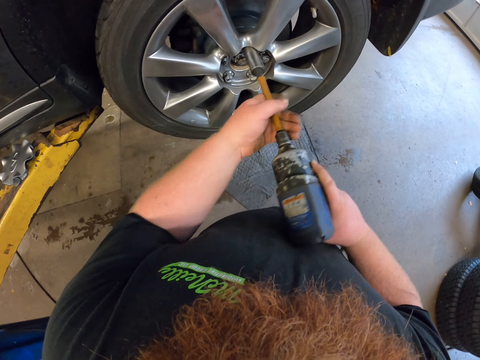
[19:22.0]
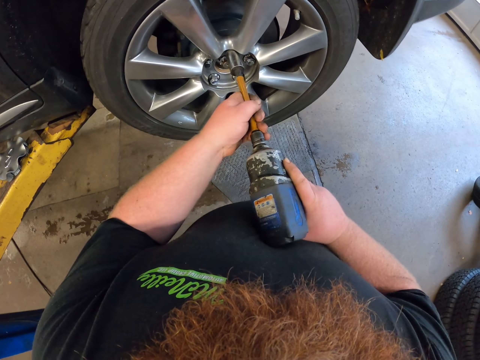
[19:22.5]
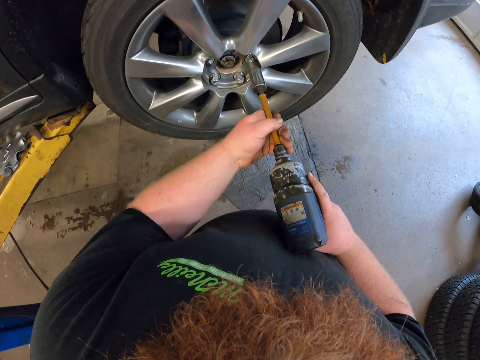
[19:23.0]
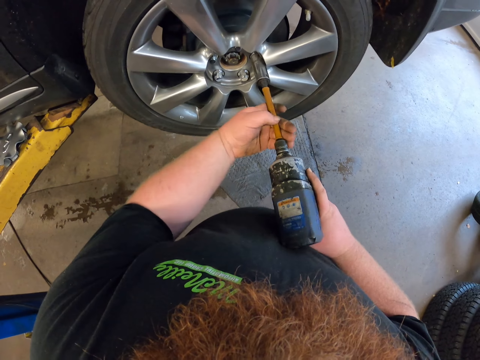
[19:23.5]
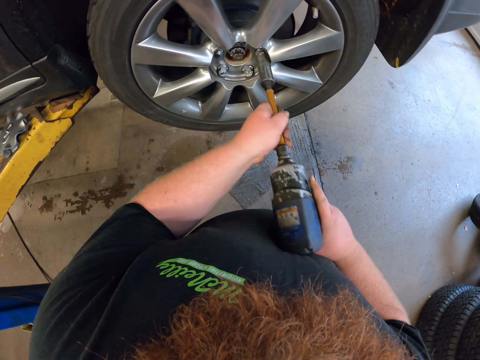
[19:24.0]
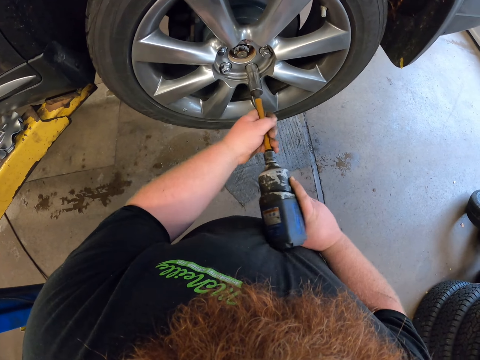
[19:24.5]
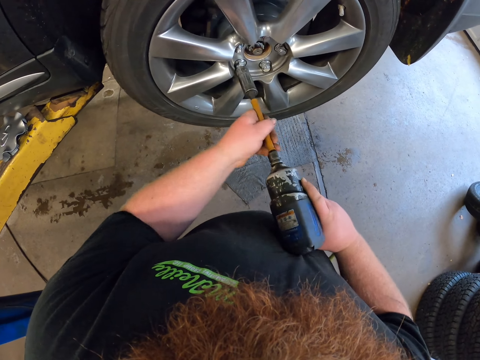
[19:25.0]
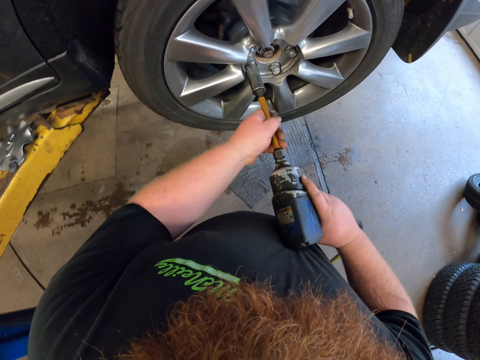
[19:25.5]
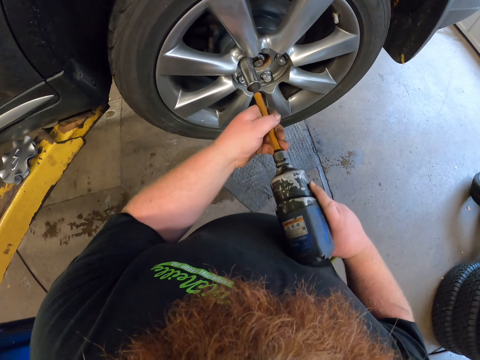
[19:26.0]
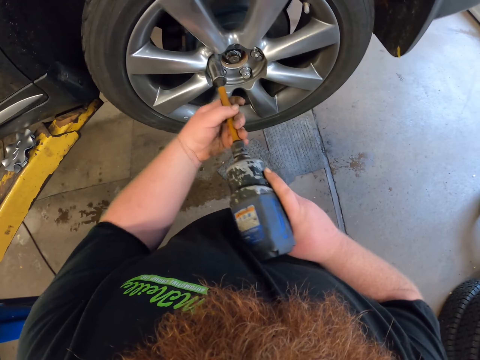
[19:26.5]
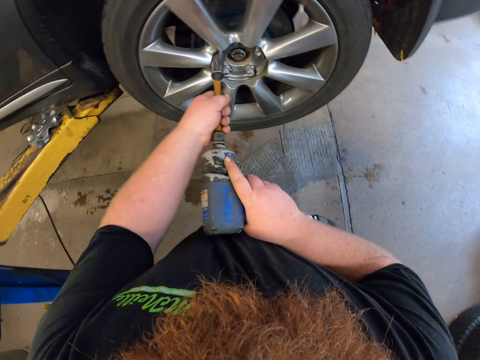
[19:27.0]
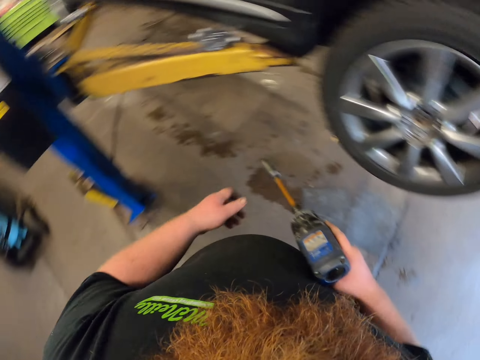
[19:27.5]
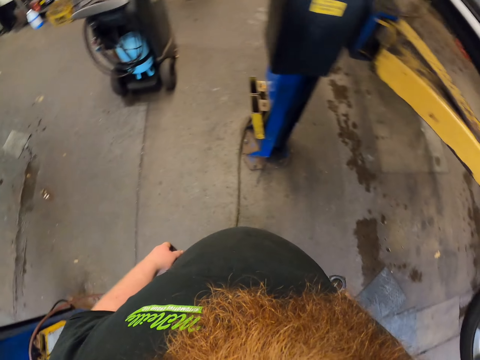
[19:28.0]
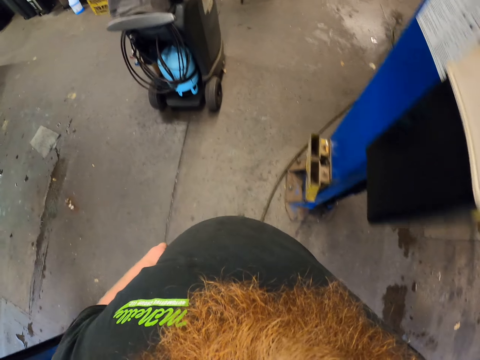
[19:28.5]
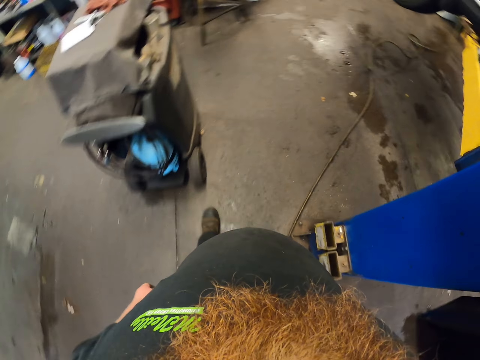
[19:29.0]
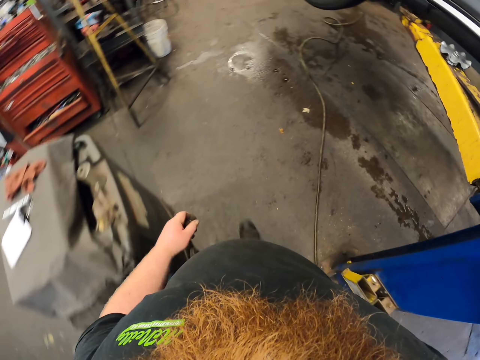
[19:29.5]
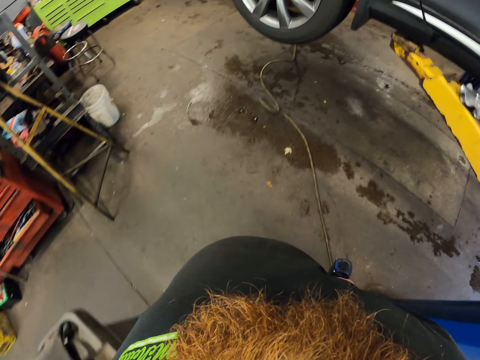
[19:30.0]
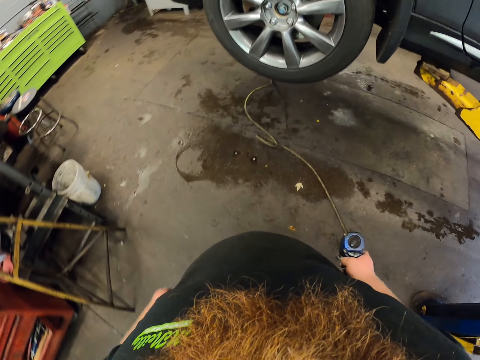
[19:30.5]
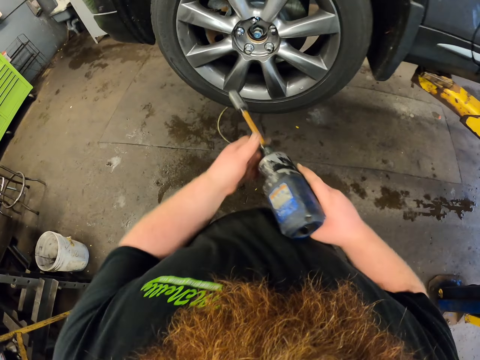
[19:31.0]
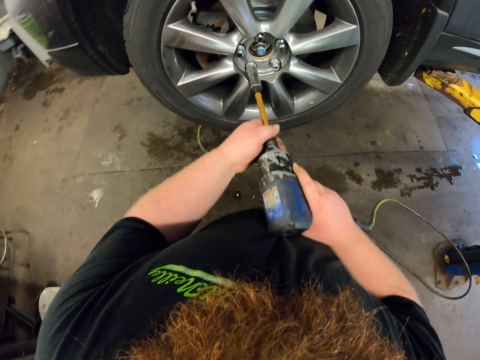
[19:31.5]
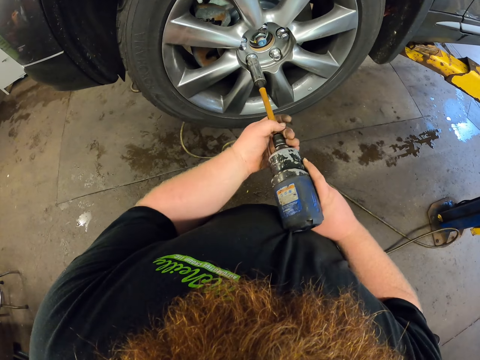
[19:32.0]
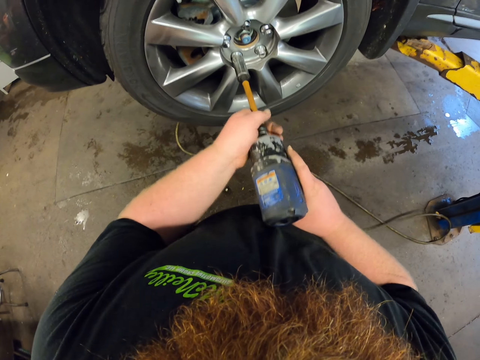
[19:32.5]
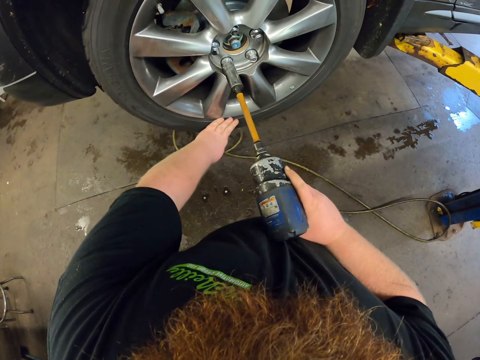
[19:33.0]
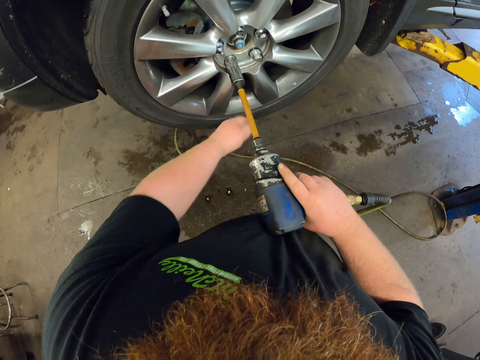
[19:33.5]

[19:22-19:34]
The camera wearer tightens the bolt. They tighten the bolt repeatedly. They walk around the garage. They tighten the bolt or nut.

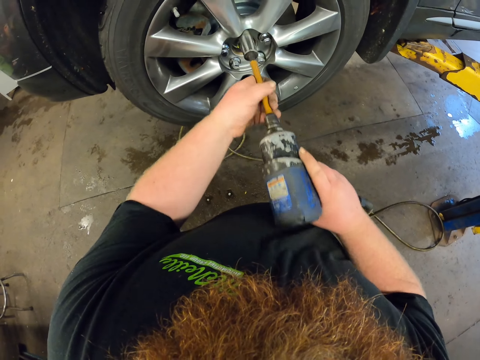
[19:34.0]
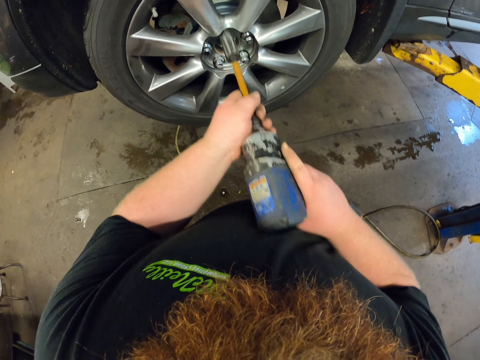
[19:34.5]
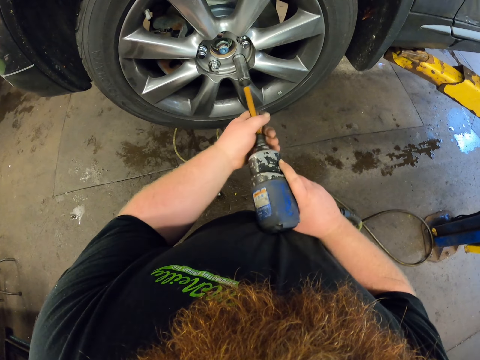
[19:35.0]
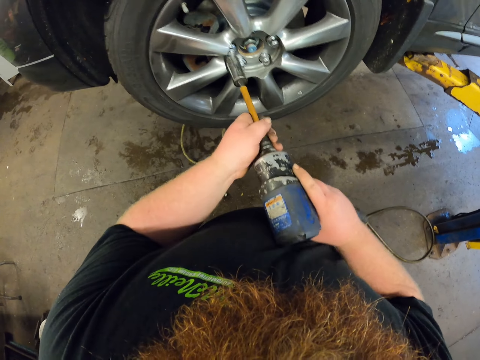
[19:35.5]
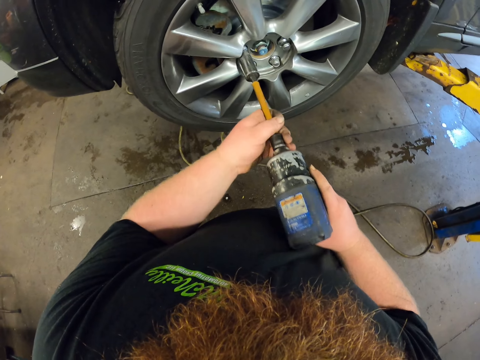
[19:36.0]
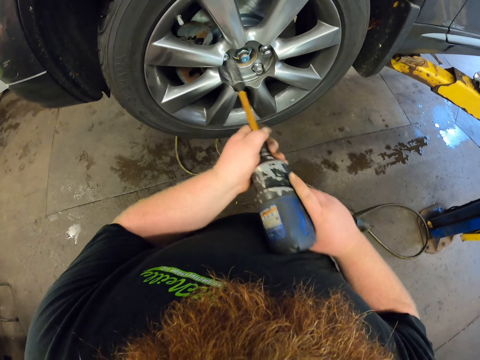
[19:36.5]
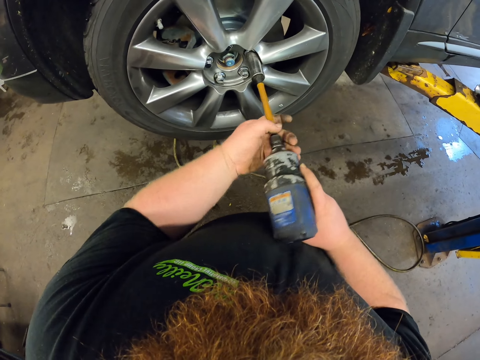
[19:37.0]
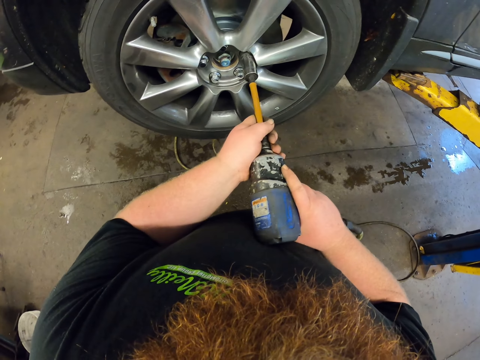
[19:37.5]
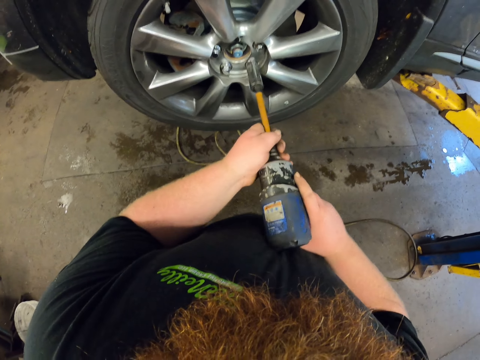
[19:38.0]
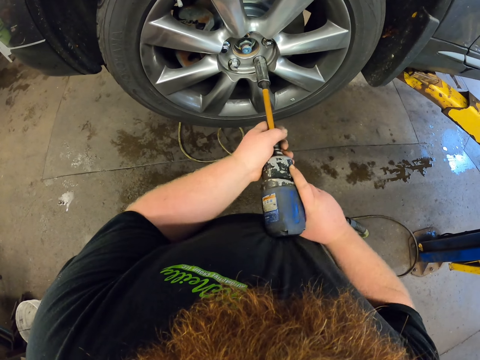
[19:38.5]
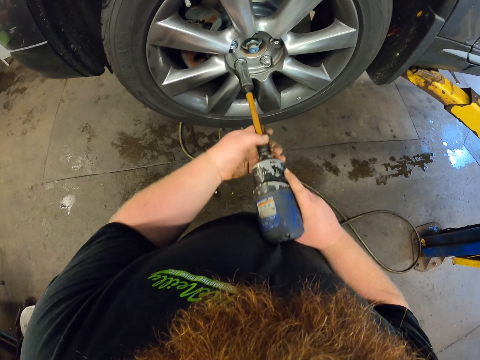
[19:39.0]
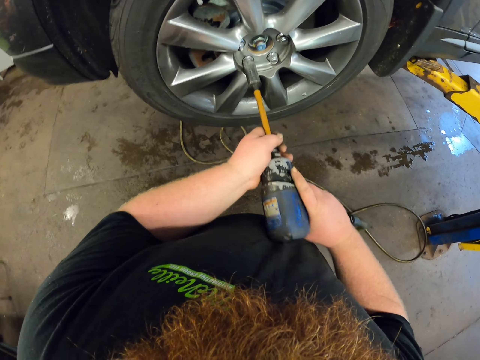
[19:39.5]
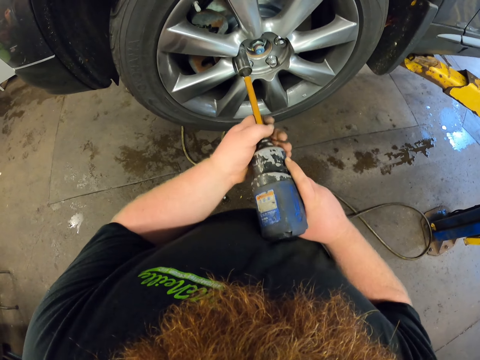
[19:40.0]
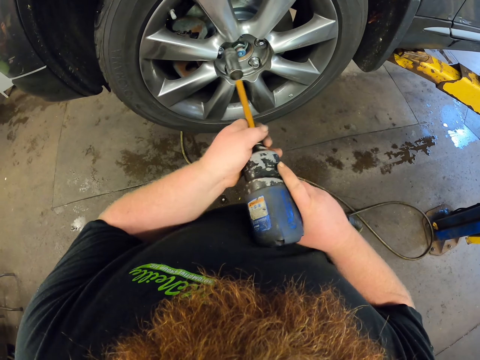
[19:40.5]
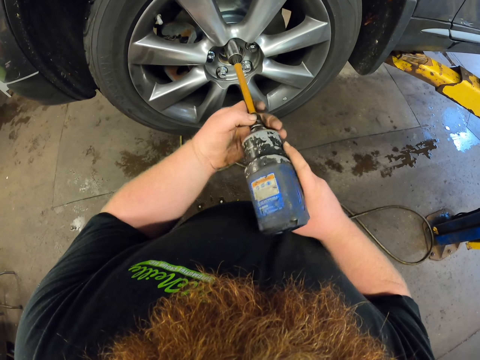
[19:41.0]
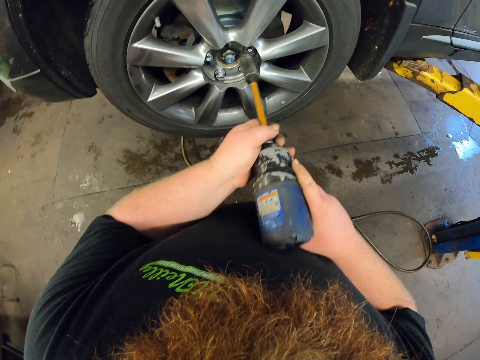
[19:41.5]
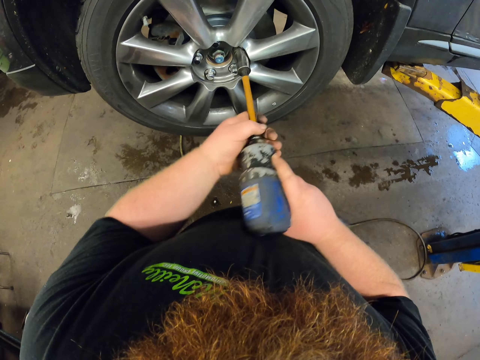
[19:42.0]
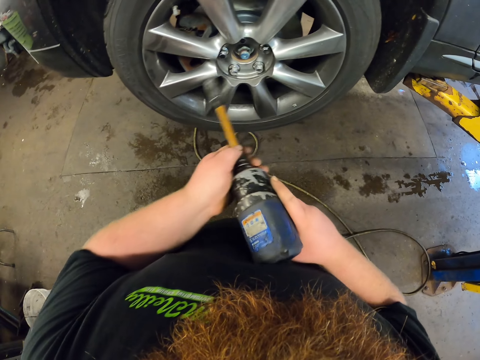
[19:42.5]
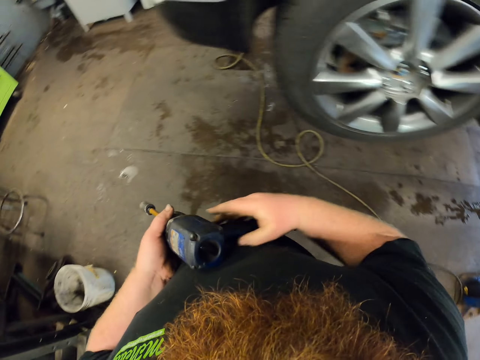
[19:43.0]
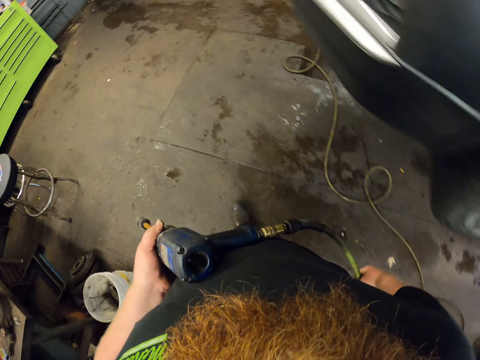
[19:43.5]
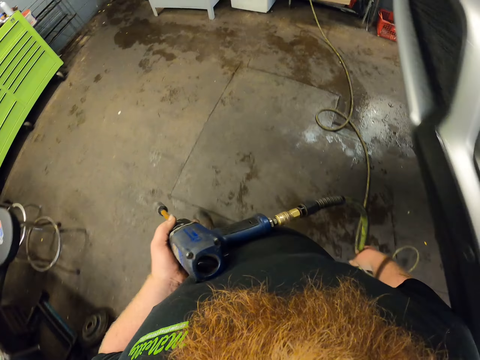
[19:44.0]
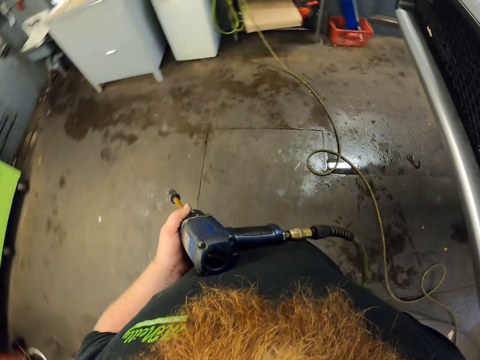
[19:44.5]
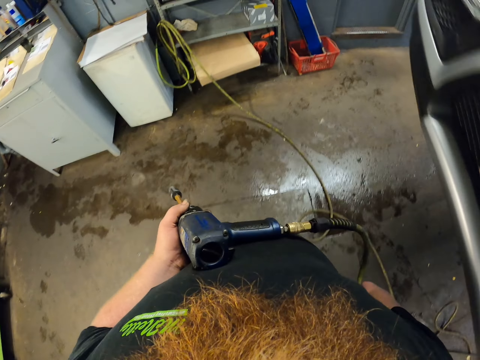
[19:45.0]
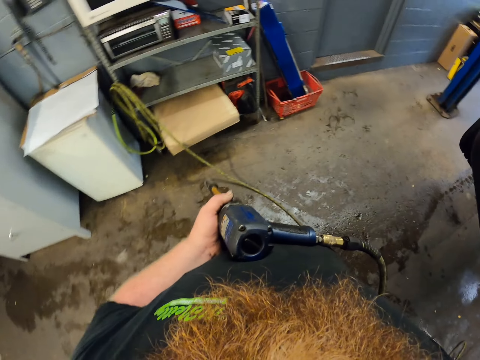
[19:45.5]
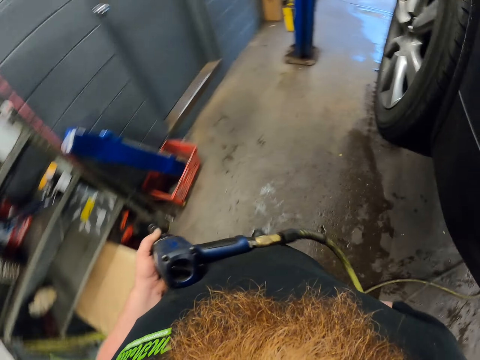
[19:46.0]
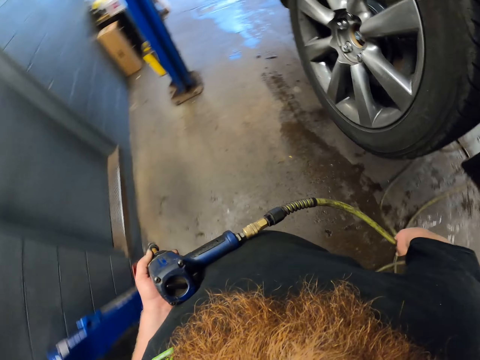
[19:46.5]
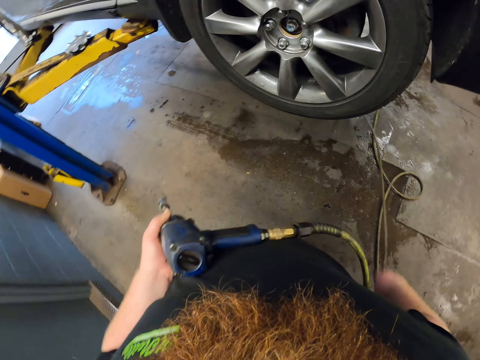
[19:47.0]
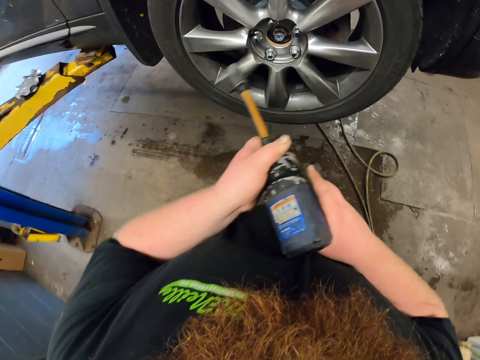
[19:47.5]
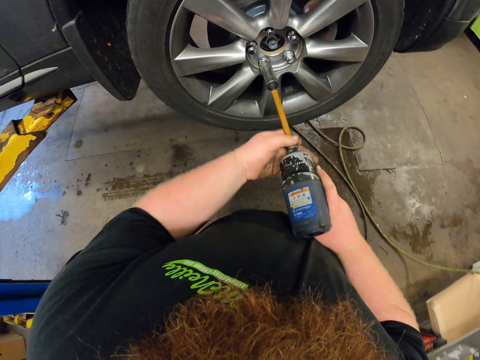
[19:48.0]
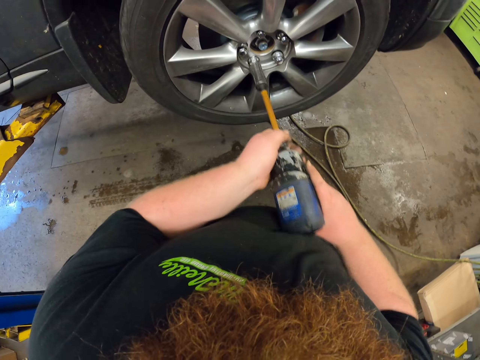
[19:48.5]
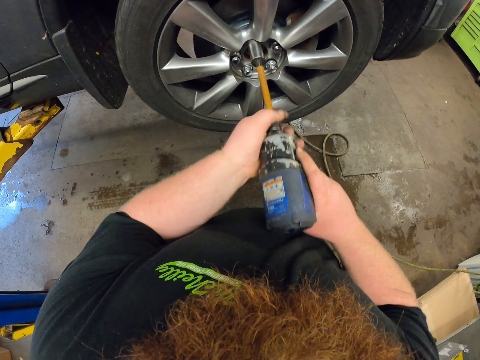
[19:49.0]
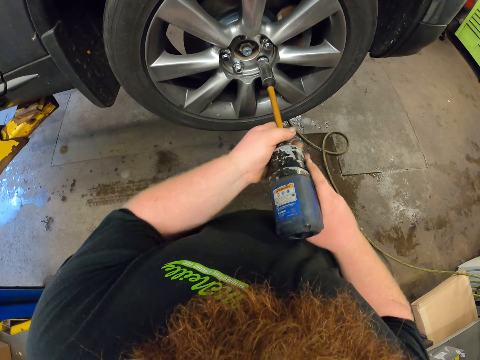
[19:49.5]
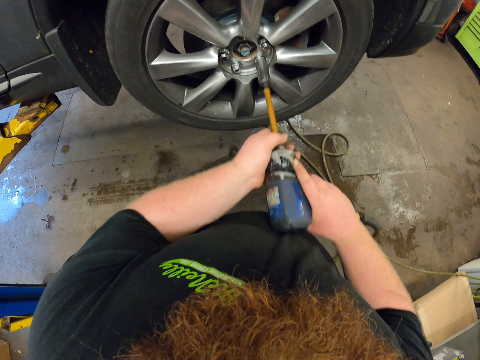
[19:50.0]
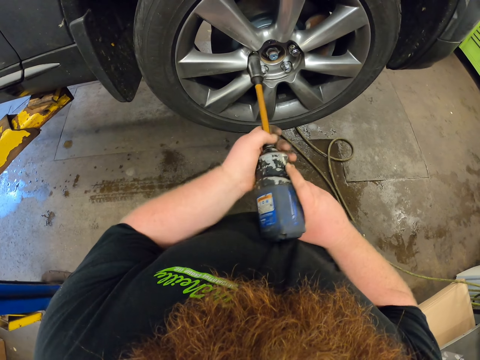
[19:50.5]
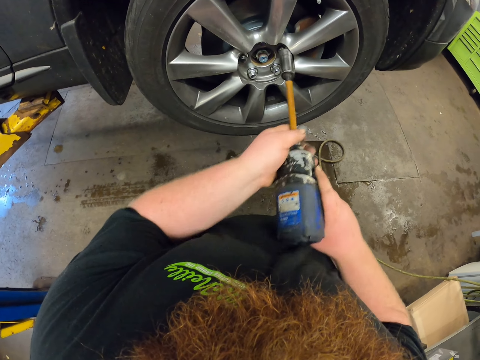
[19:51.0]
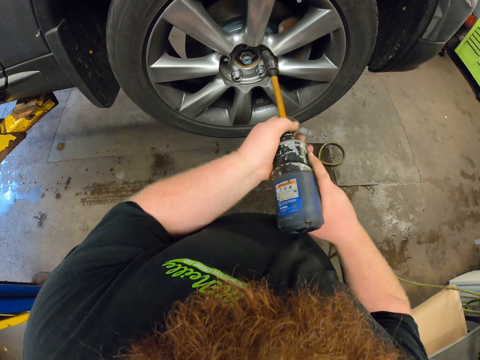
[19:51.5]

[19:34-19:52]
The camera wearer touches on the tire. They tighten the bolt. They tighten the bolt repeatedly. They walk around the garage. They tighten the bolt or nut. They tighten the bolt repeatedly.
